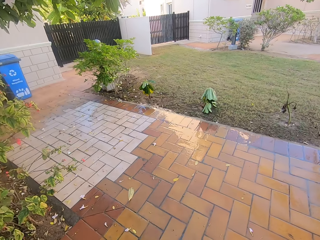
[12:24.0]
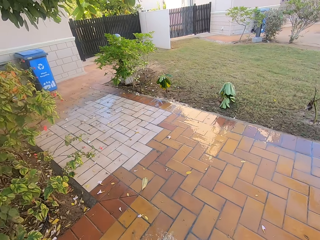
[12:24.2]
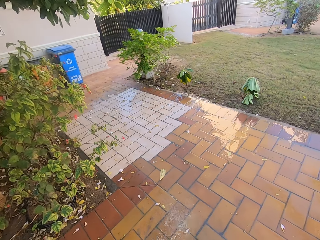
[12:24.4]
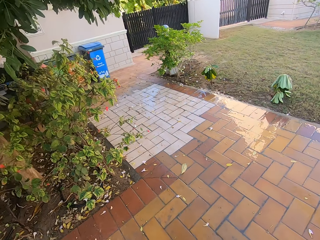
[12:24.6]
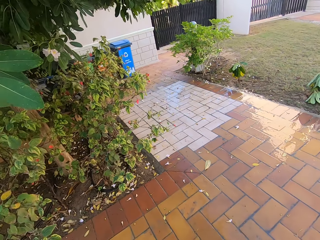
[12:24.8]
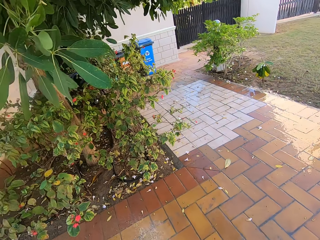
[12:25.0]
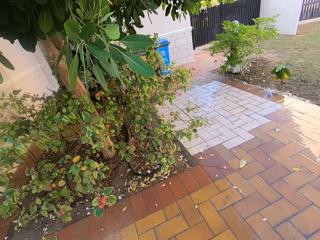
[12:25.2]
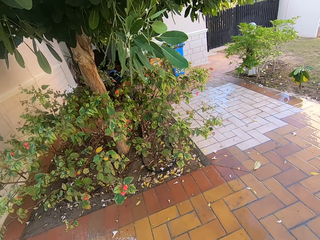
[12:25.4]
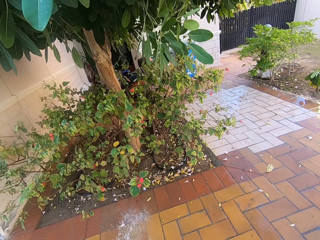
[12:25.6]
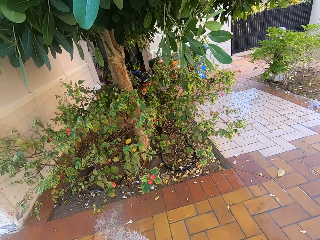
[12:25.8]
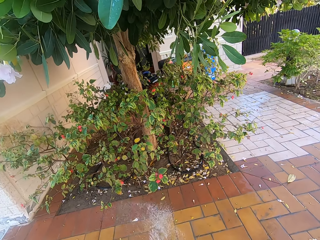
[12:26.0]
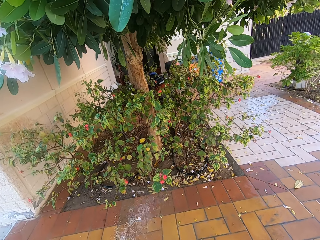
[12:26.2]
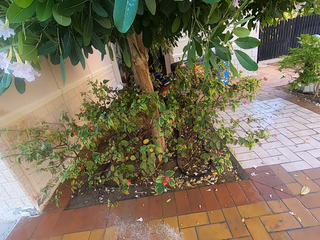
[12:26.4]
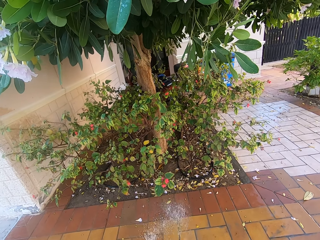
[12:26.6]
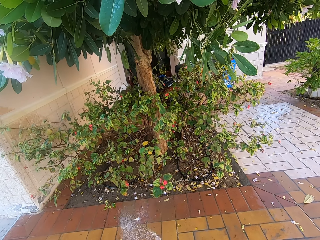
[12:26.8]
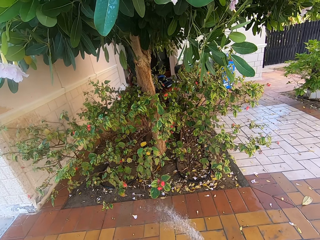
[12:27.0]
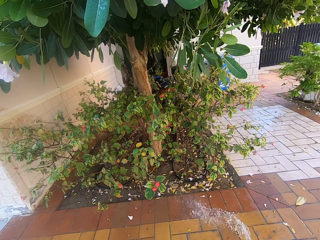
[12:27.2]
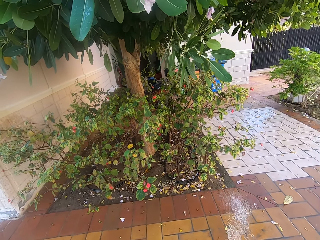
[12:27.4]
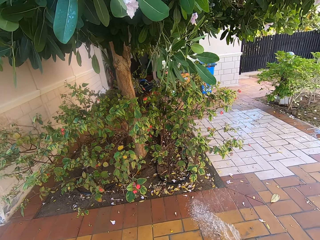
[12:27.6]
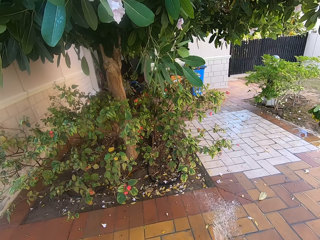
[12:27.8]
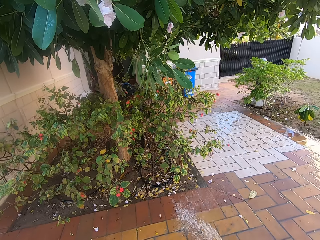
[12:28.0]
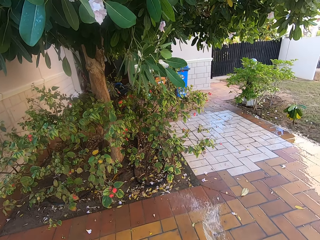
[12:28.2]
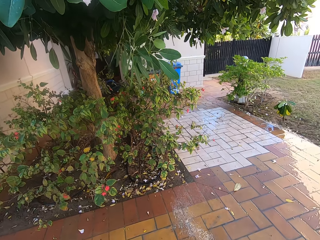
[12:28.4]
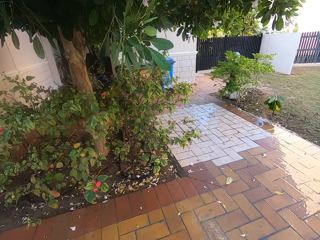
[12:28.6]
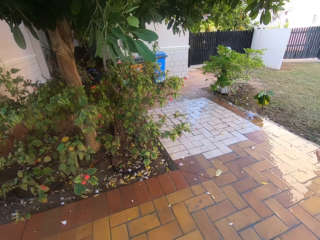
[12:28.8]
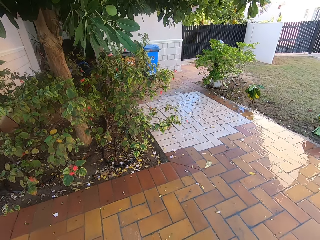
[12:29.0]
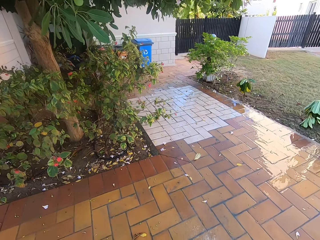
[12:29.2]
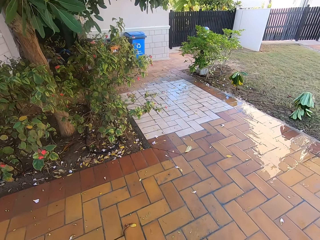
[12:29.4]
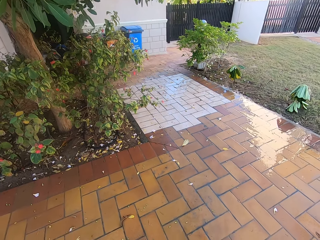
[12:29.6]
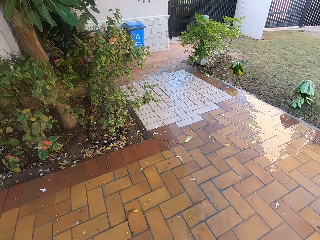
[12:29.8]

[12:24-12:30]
The camera wearer pours water on the verandah.

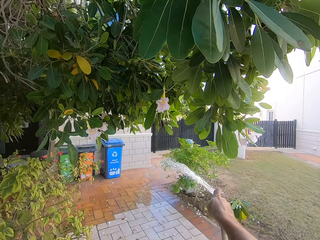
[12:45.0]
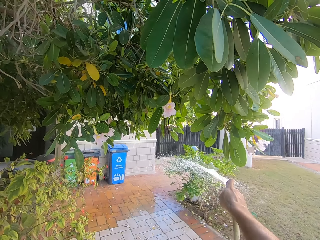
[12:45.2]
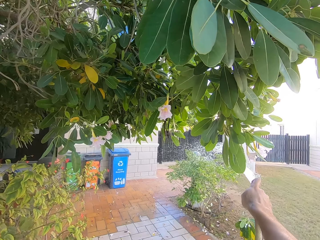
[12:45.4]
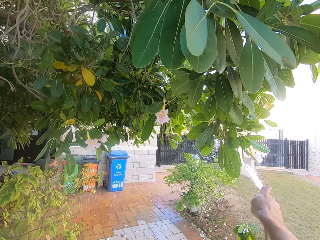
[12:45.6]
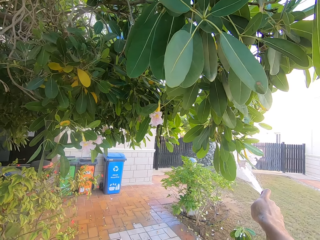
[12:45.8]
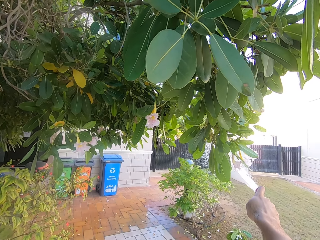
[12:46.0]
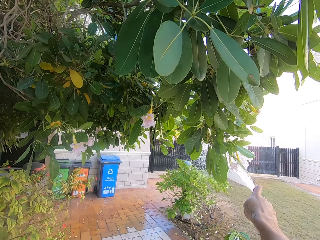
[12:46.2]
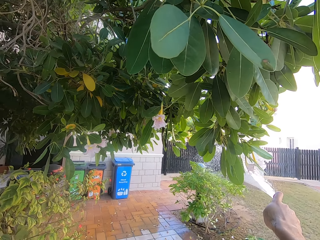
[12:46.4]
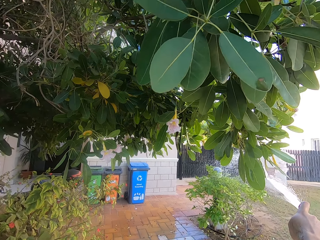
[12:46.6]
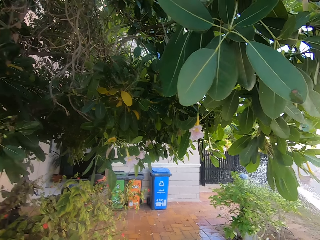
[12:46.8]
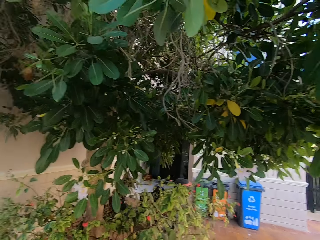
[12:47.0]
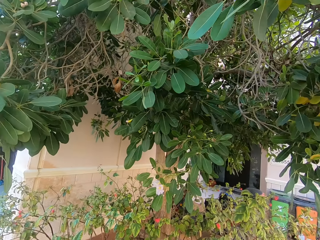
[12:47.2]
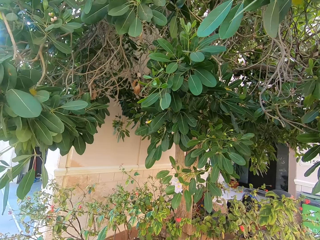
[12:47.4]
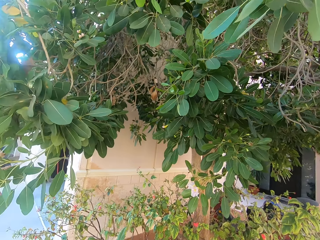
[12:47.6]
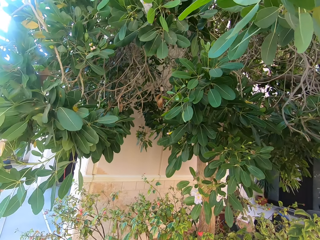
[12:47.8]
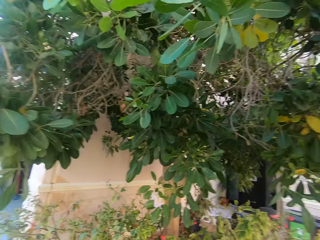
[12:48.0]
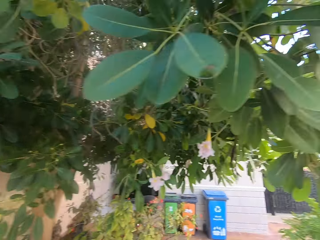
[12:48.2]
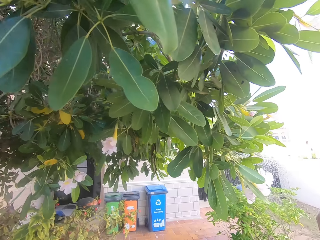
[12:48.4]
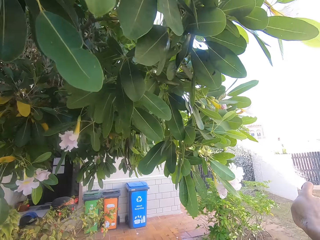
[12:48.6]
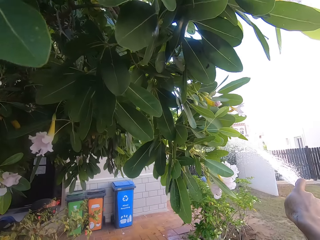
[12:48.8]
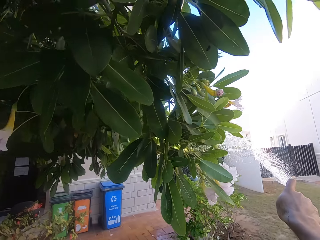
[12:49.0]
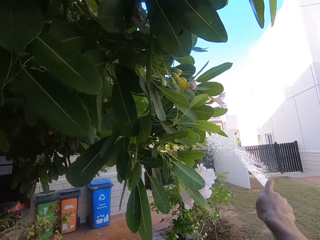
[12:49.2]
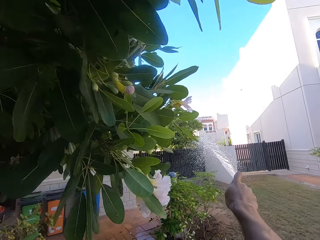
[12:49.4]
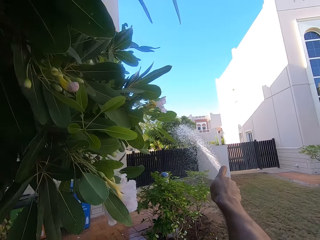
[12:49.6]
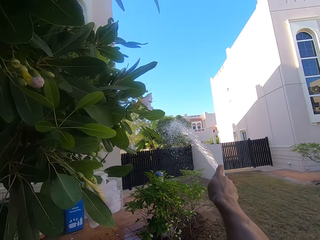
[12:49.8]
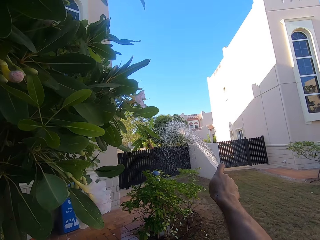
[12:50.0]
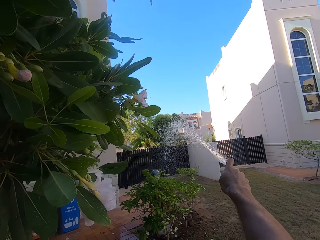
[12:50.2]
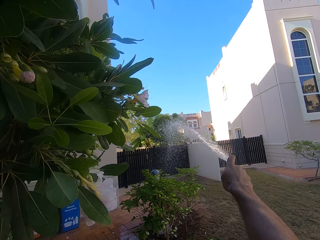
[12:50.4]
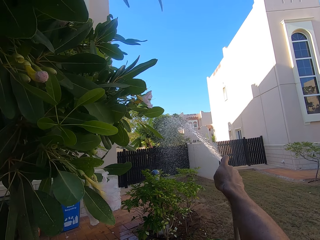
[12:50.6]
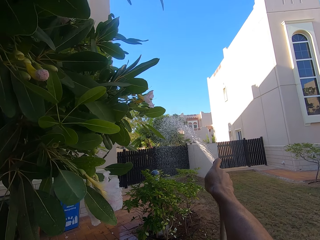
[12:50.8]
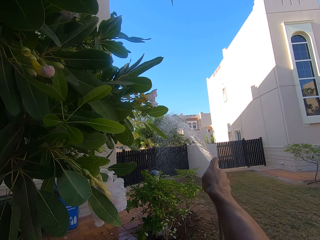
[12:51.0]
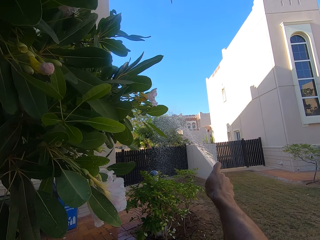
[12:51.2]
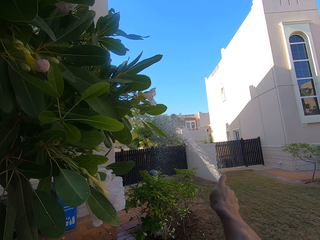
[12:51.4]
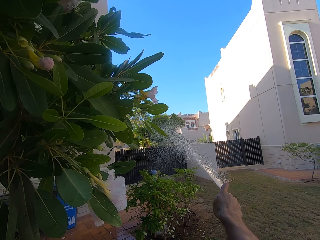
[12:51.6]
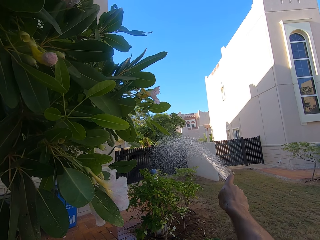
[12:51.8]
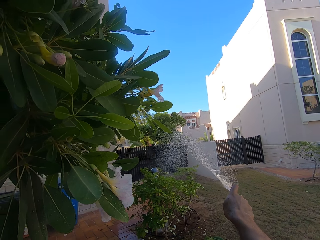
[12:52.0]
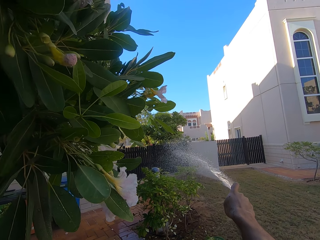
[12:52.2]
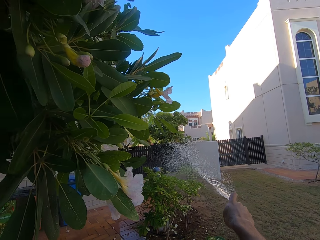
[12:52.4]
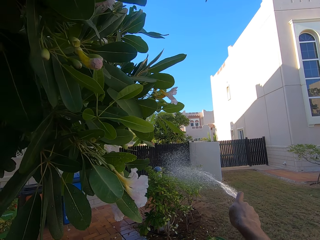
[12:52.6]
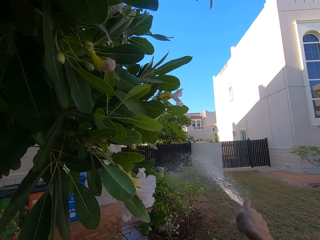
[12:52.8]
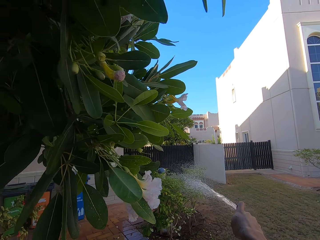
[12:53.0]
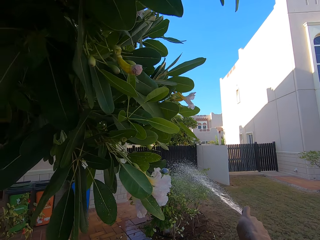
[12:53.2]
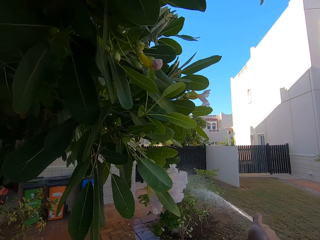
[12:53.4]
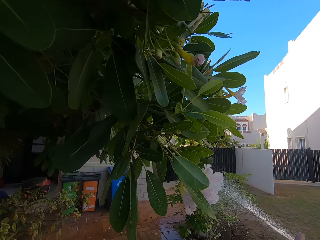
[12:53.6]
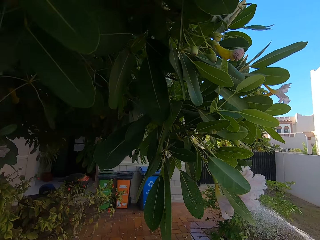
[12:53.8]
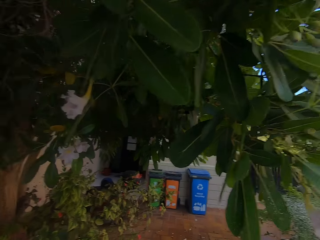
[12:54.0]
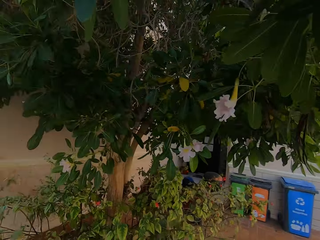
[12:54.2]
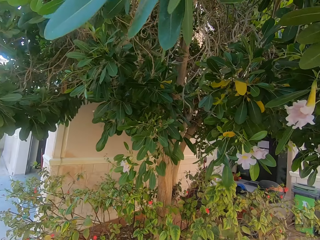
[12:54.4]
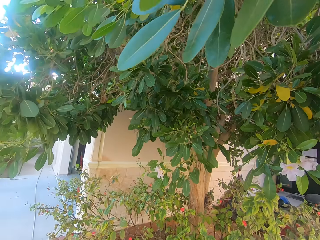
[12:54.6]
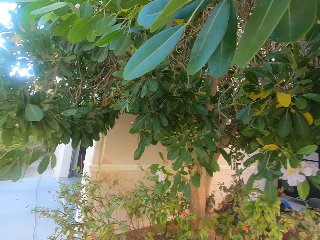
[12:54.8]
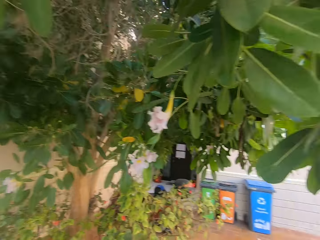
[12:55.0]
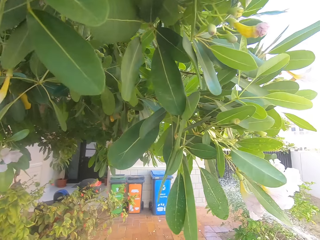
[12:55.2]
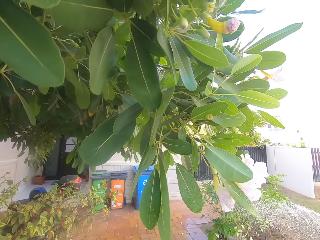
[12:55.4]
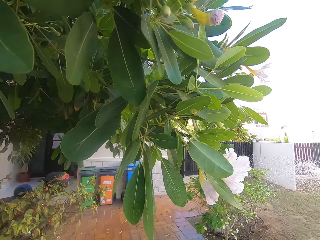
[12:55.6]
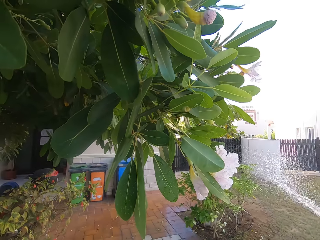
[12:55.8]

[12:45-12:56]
The camera wearer waters the flowers. They turn around.

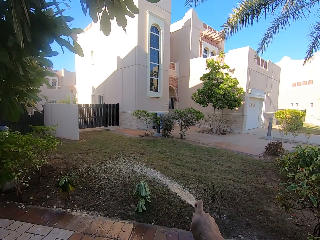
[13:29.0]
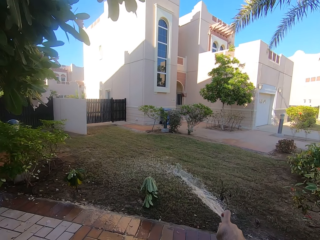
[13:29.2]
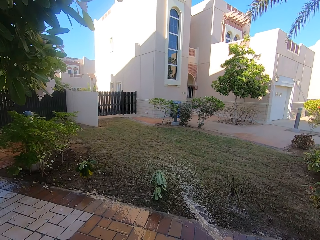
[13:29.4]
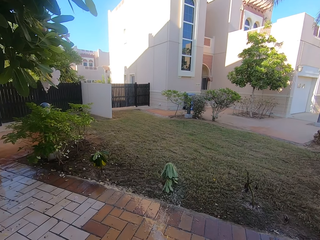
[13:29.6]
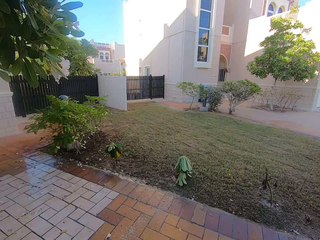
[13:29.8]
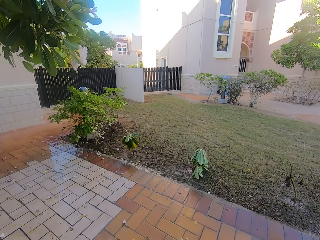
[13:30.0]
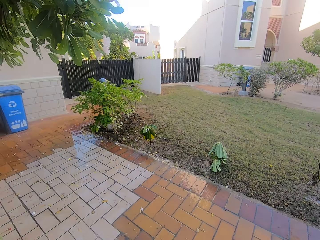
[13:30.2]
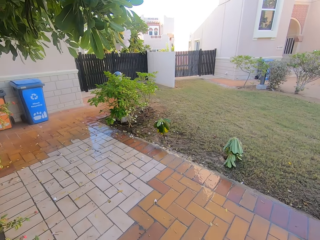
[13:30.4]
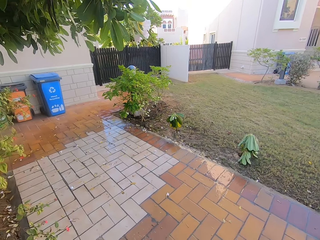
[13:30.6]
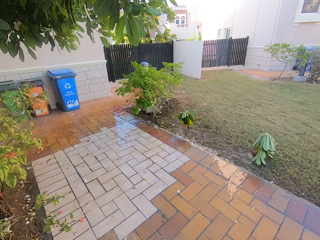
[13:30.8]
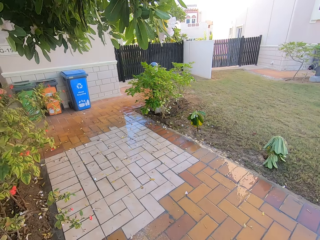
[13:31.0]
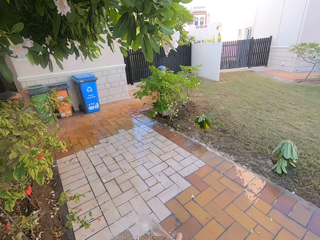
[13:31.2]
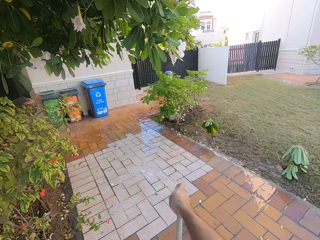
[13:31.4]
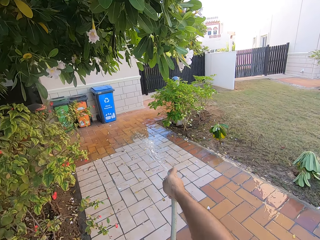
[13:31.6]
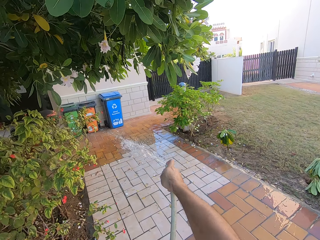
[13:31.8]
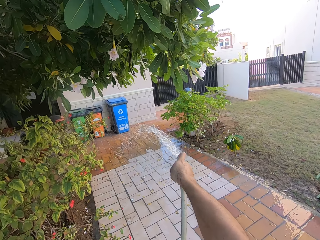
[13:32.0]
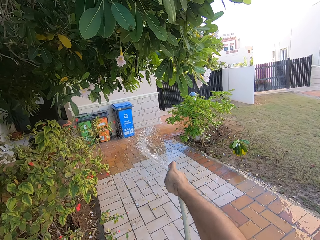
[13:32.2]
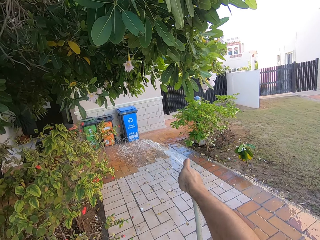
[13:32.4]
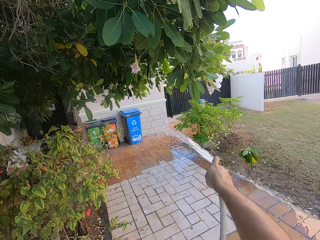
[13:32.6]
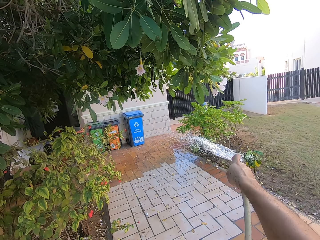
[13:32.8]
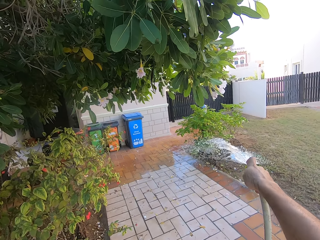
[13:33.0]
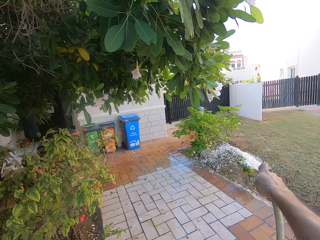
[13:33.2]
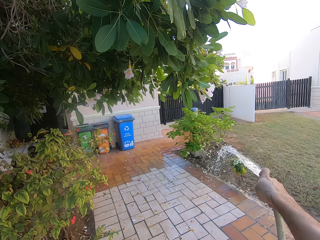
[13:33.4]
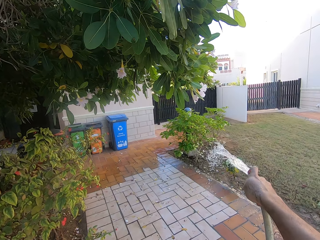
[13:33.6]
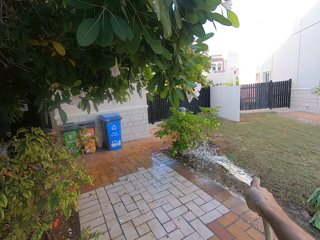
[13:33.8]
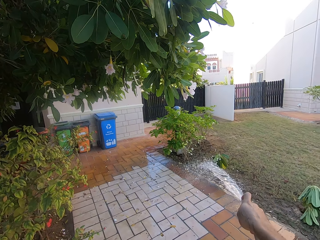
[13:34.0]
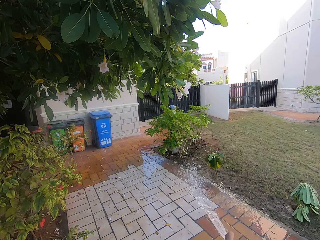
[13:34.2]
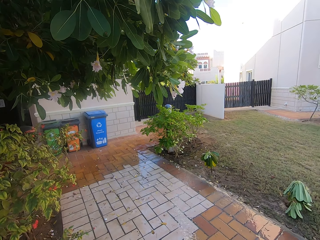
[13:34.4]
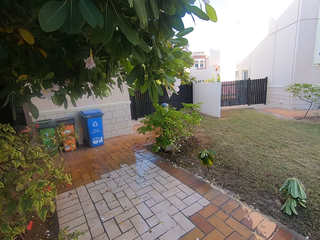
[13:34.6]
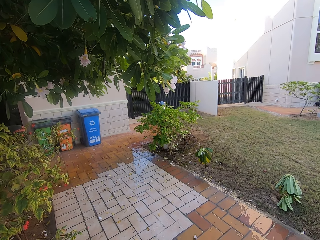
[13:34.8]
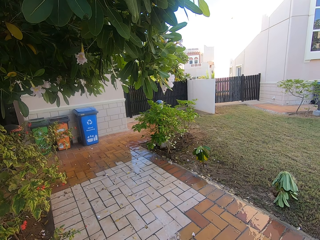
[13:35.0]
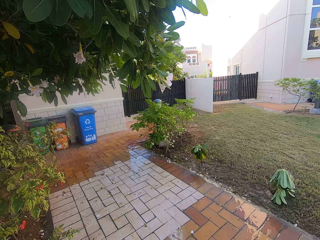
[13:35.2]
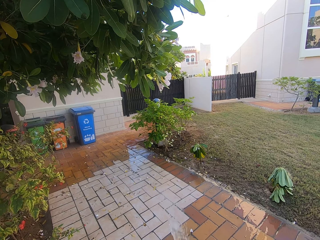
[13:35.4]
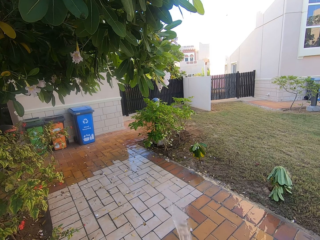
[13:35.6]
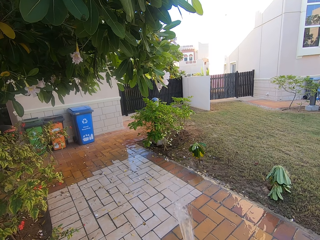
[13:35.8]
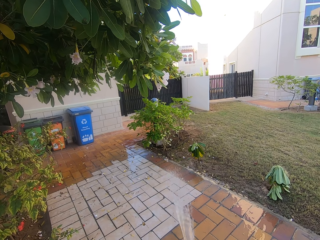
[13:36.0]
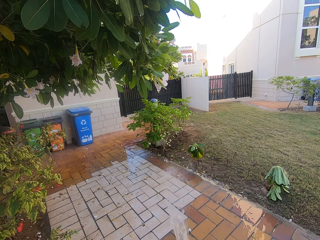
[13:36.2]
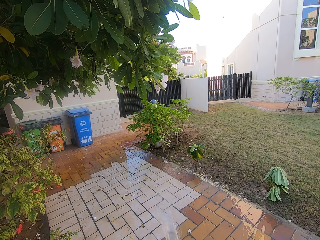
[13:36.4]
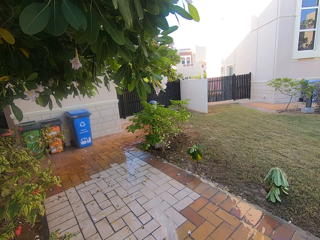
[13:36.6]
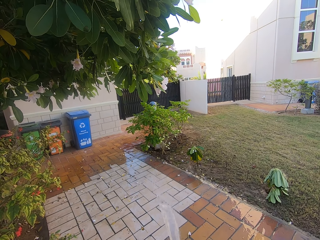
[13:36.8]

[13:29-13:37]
The camera wearer cleans the veranda. They pour water on the veranda.
